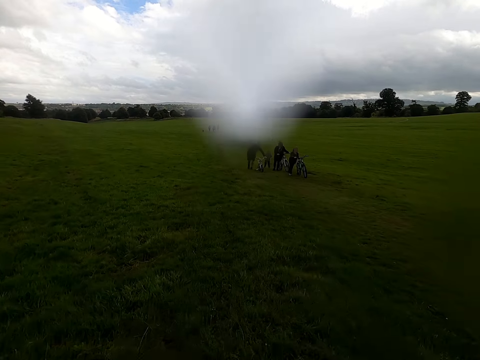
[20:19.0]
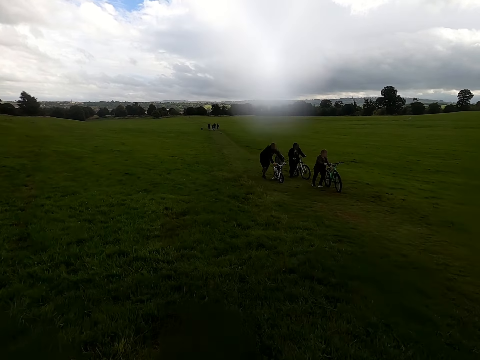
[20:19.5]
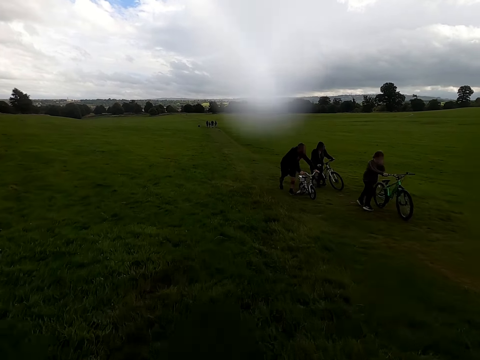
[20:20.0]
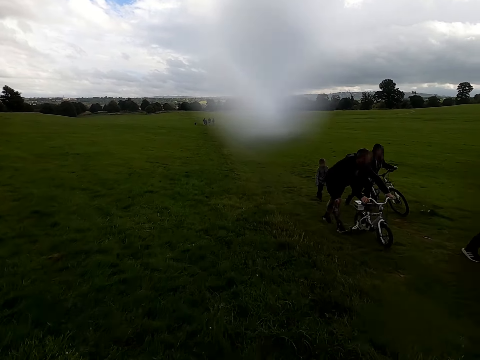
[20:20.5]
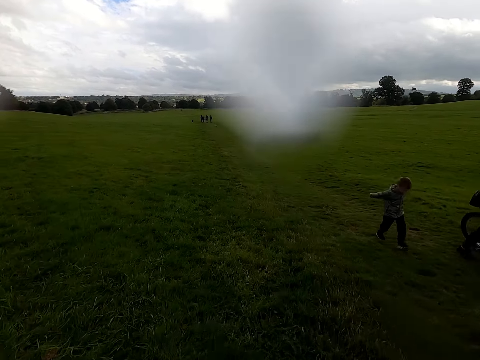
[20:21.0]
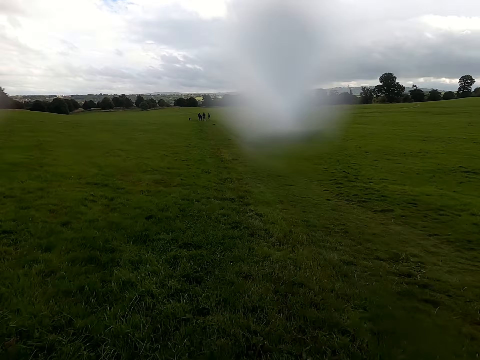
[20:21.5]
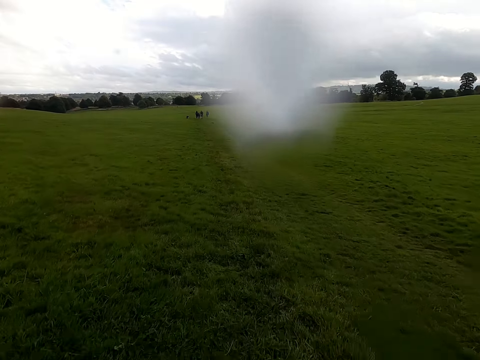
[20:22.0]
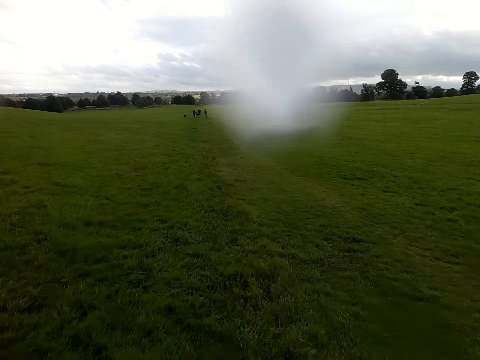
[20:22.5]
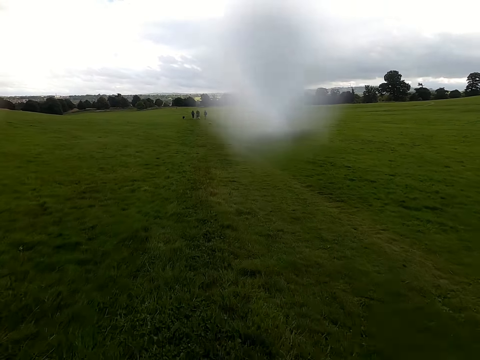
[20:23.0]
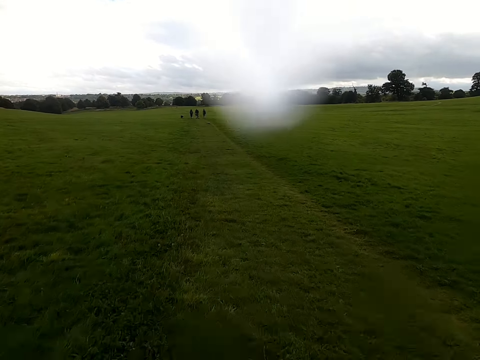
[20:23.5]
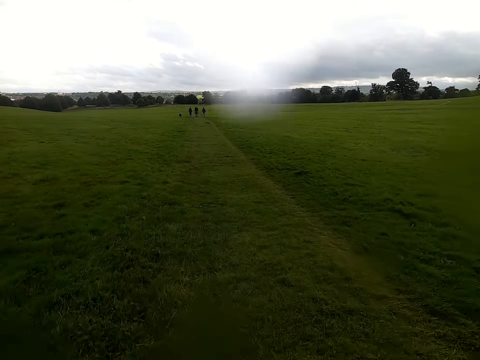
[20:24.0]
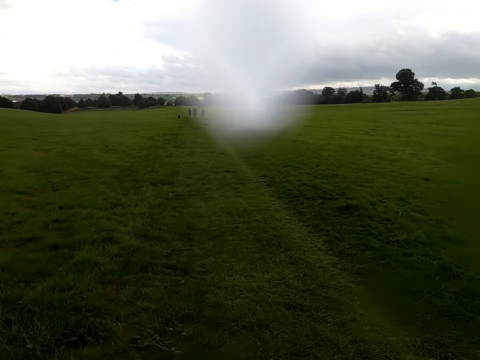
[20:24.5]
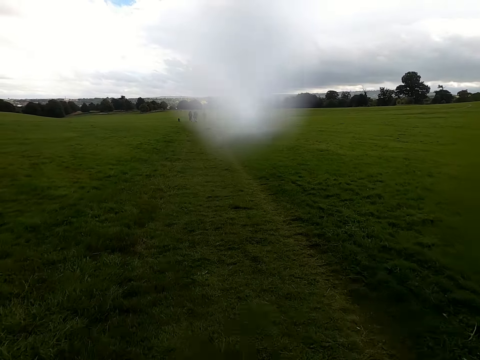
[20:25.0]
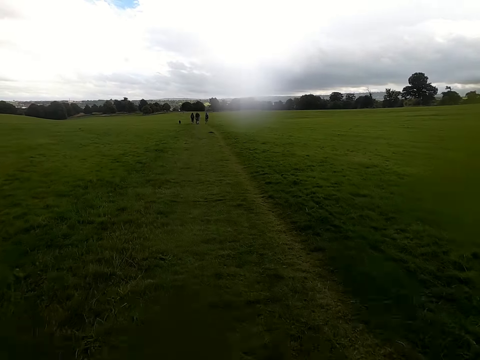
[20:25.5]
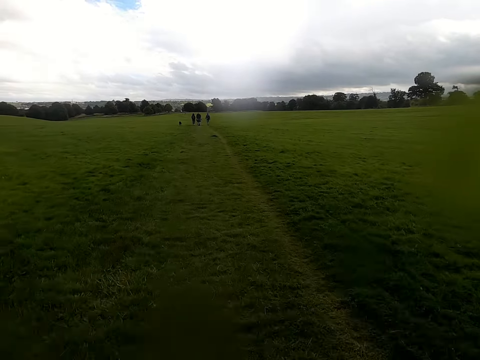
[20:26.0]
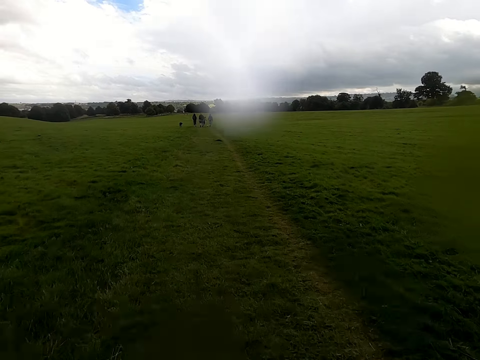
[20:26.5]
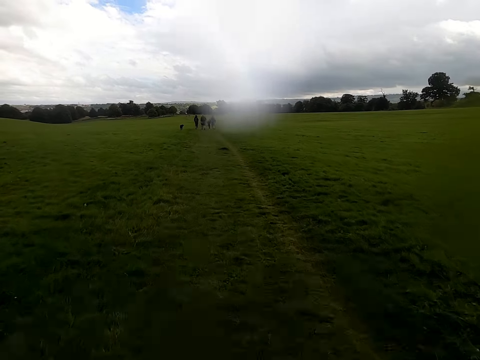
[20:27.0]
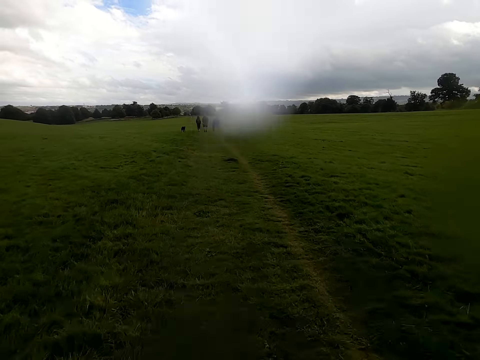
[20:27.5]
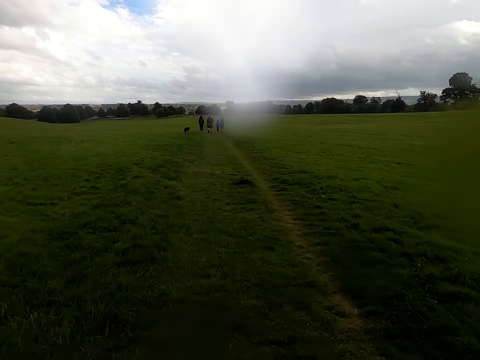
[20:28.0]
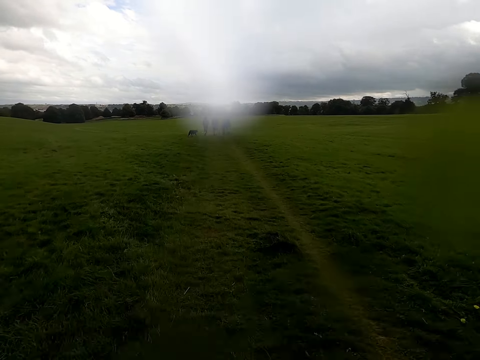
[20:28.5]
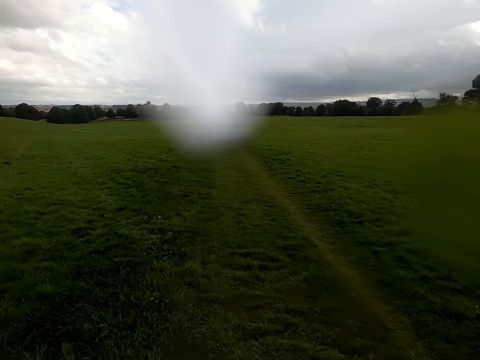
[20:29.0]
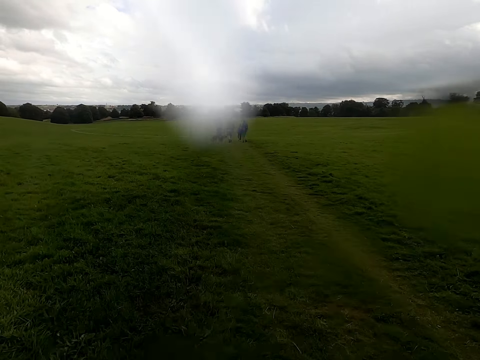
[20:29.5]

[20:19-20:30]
The camera wearer rides a bicycle past a man. They ride the bicycle on a pathway.

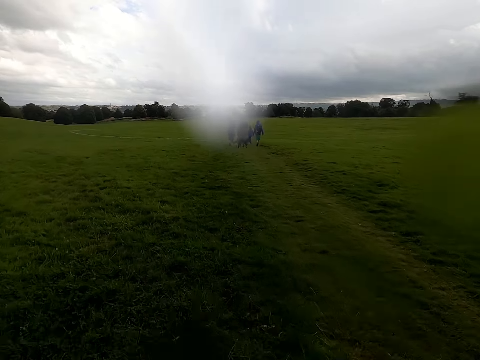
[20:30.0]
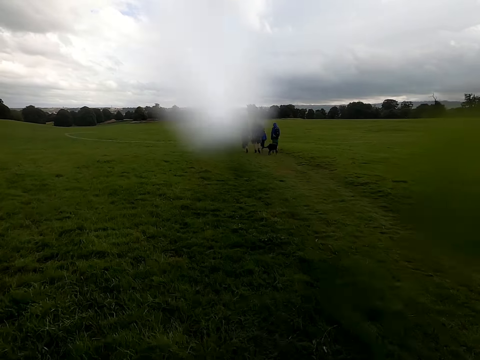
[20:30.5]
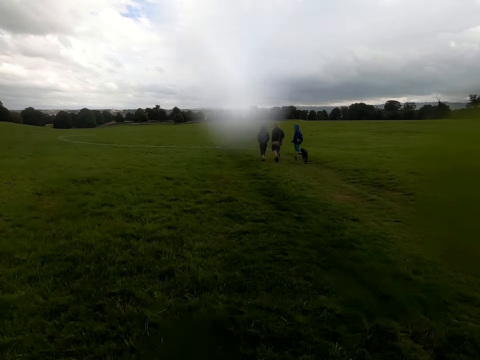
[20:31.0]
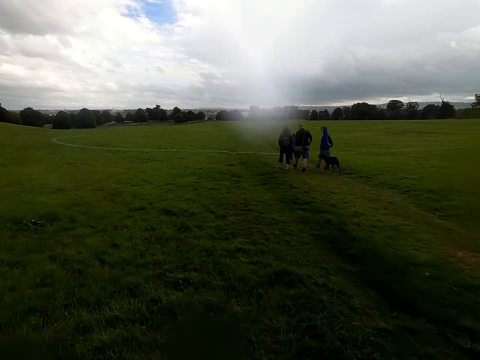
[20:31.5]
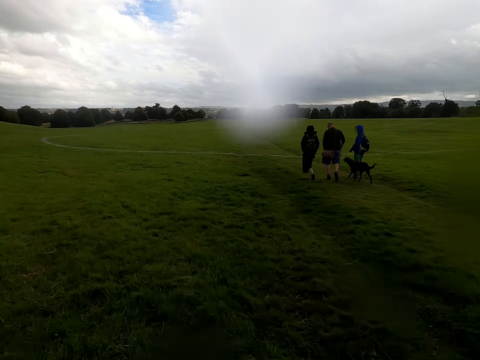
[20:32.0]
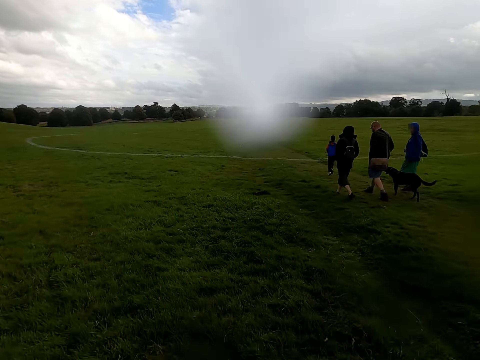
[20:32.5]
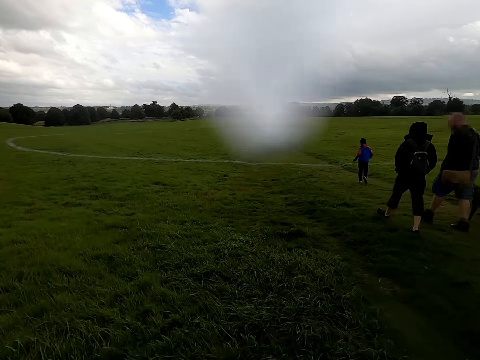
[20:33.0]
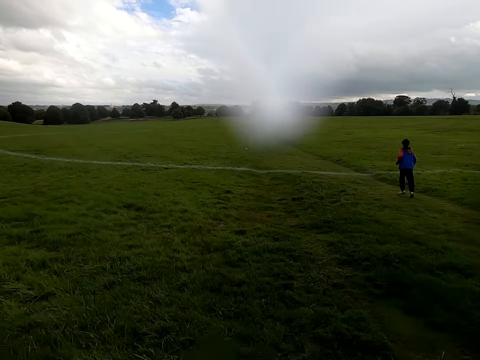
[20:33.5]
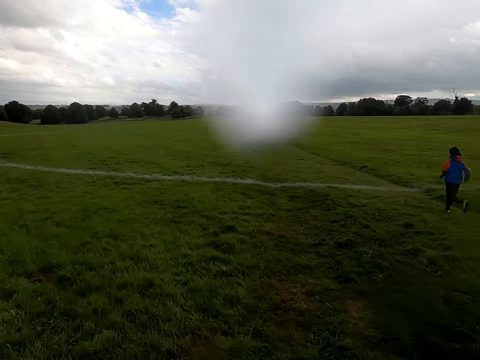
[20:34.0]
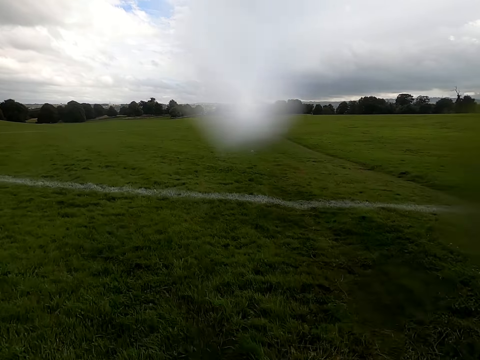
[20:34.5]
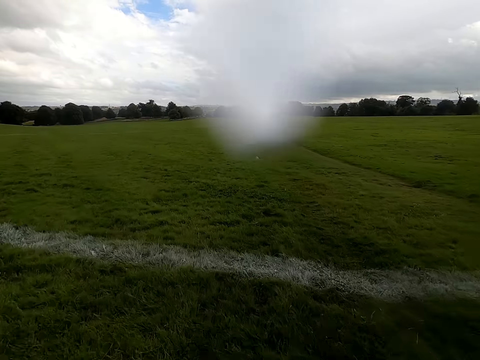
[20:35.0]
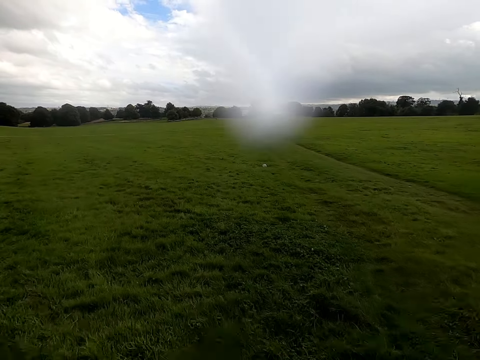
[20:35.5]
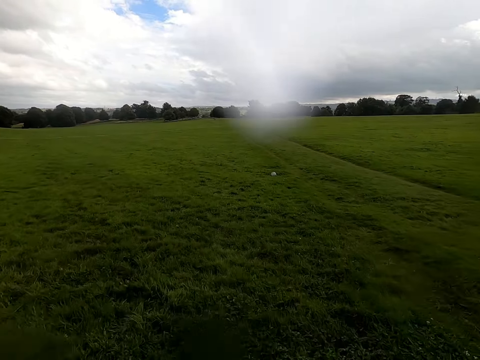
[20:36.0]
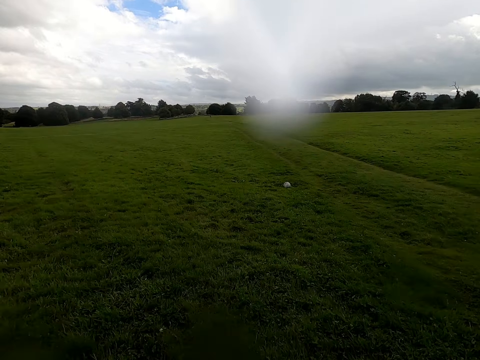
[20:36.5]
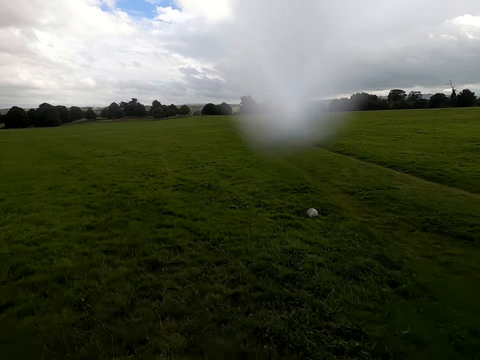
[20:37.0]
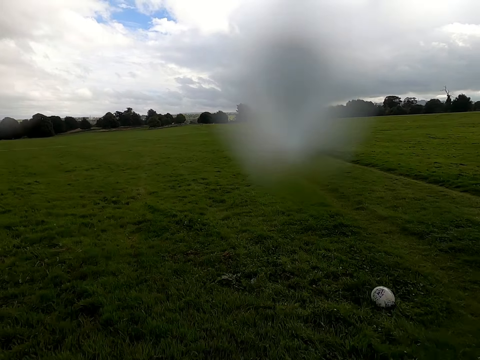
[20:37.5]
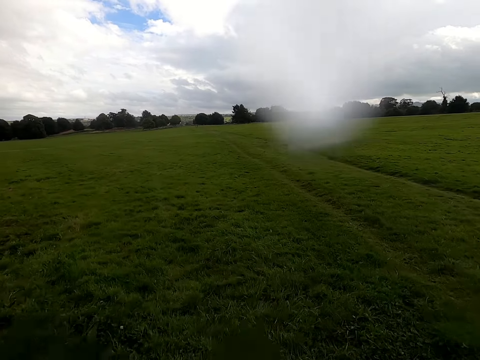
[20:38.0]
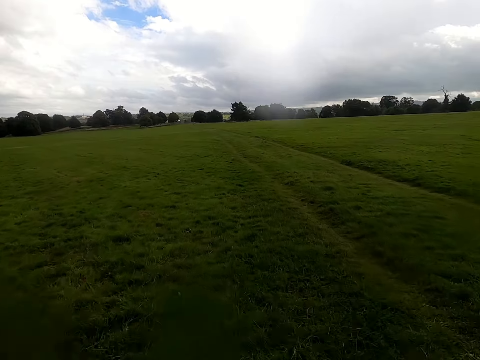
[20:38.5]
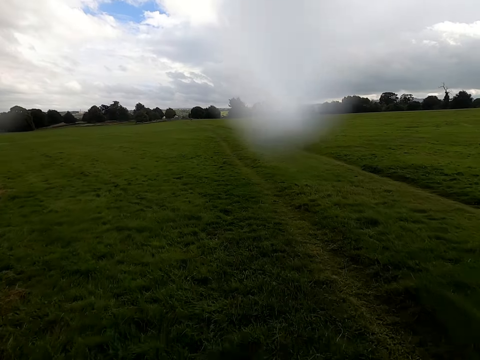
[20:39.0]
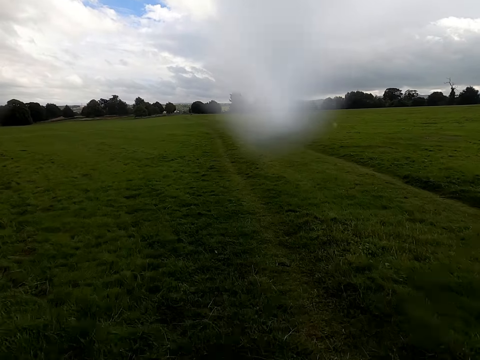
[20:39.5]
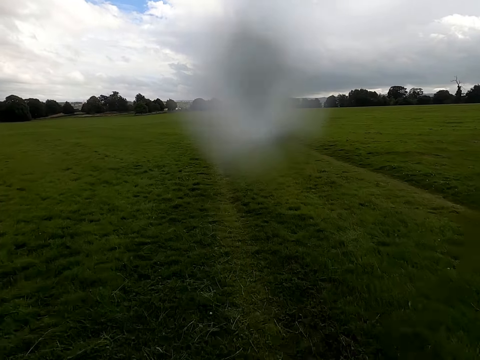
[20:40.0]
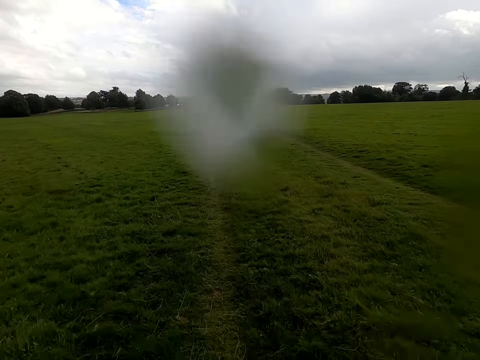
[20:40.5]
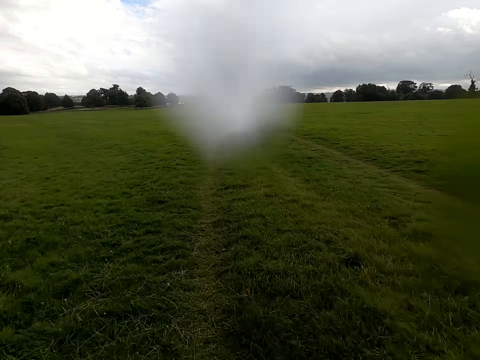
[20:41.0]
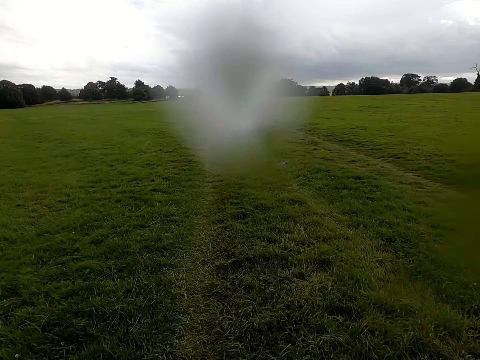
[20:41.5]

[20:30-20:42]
The camera wearer rides a bicycle past a man, rides the bicycle past another man, rides the bicycle past a third man and rides the bicycle past a fourth man. The fourth man runs around a pathway. The camera wearer rides the bicycle on the pathway.

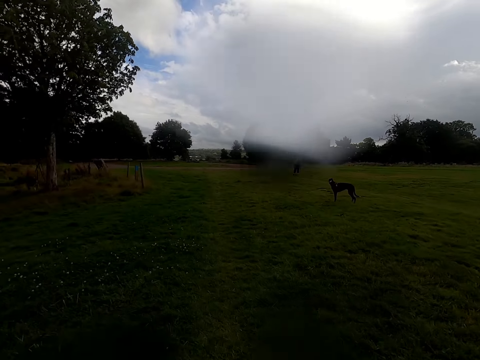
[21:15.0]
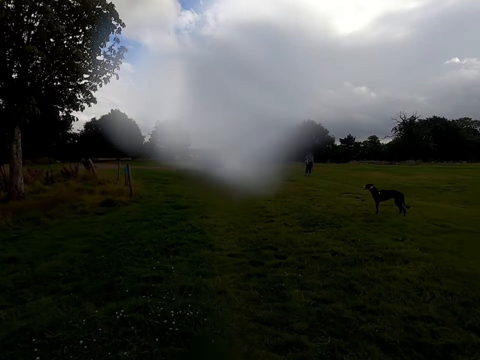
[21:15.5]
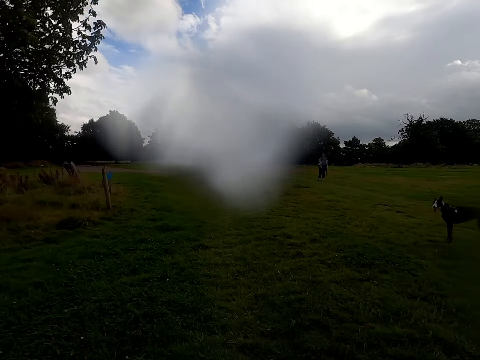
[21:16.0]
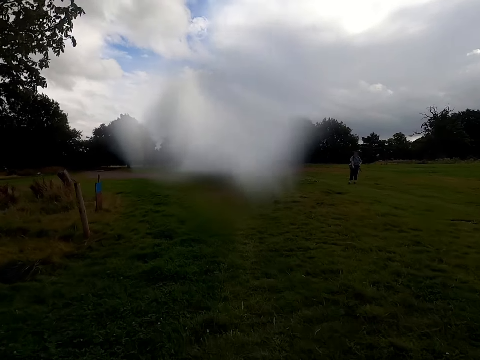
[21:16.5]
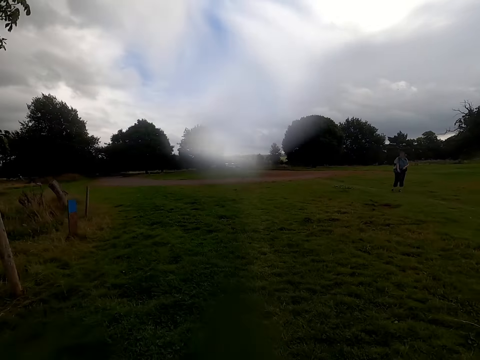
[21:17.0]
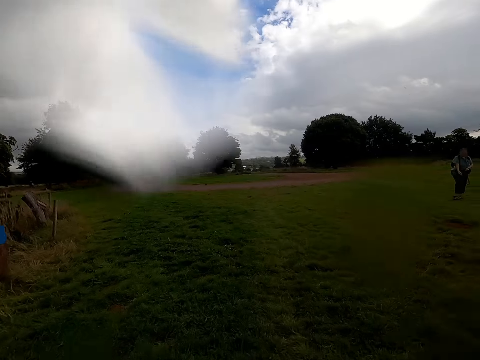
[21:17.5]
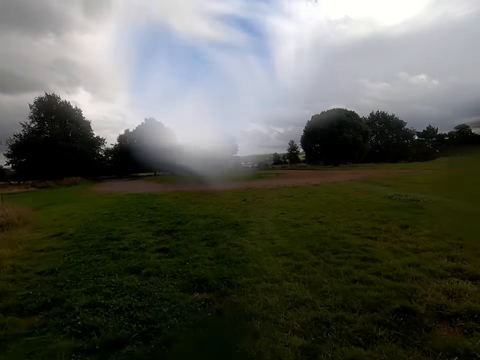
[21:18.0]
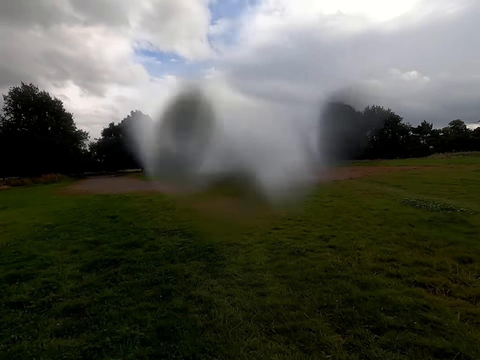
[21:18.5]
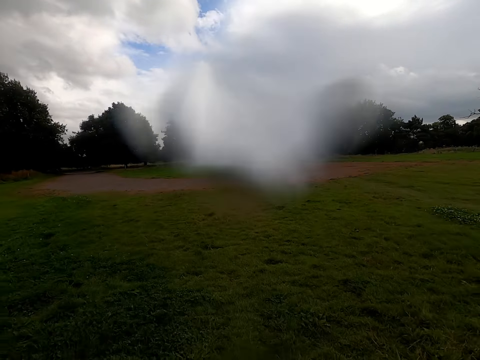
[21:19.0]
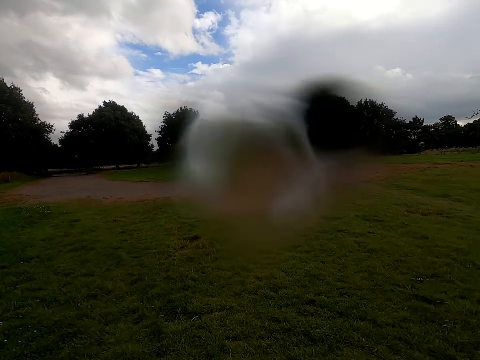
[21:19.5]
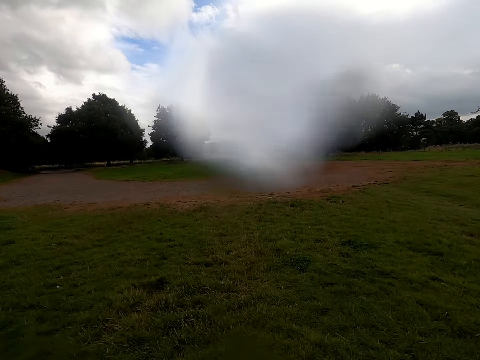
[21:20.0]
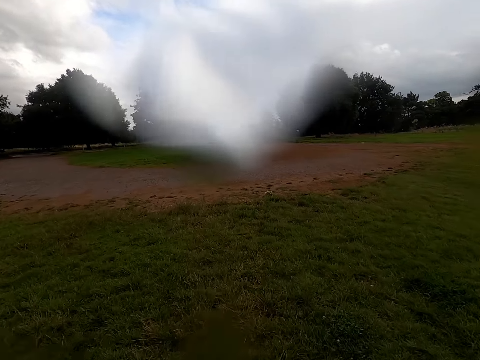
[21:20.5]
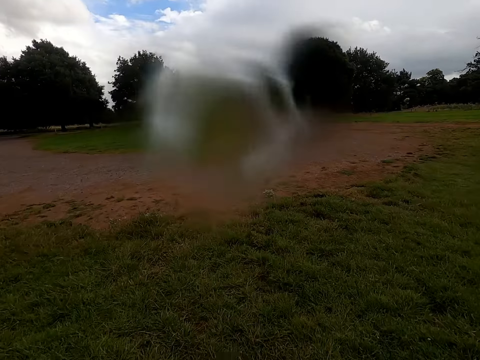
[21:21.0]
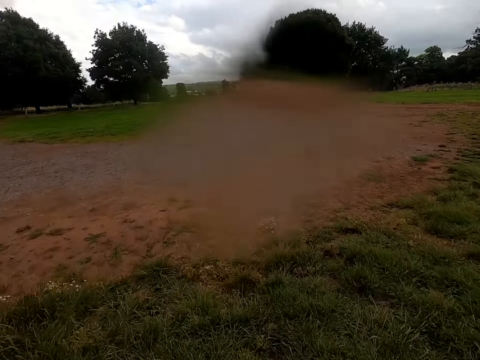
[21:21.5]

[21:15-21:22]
The camera wearer rides a bicycle past a lady. They ride the bicycle on a pathway.
